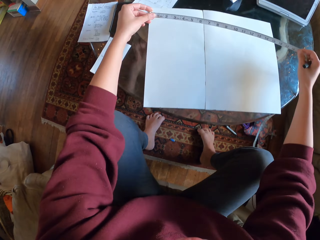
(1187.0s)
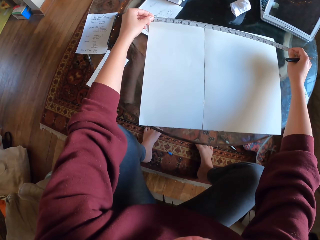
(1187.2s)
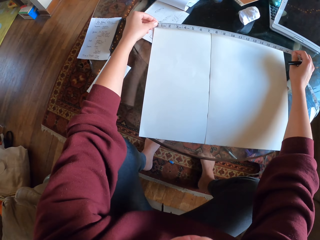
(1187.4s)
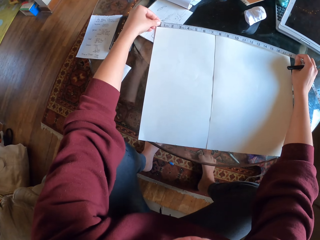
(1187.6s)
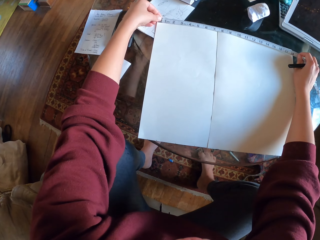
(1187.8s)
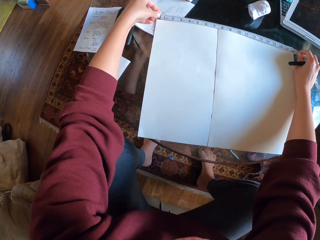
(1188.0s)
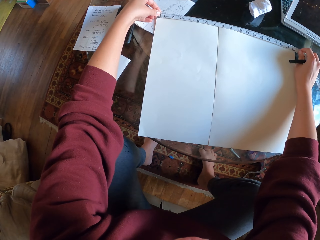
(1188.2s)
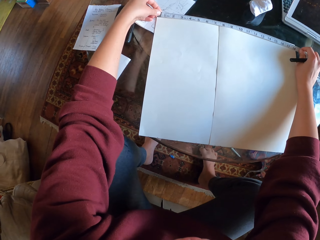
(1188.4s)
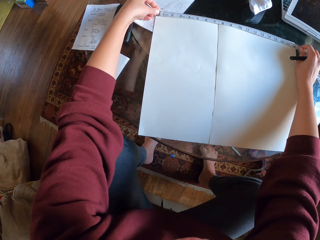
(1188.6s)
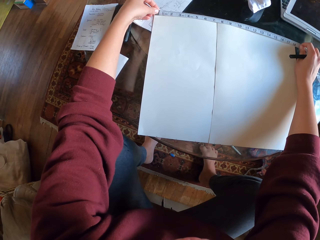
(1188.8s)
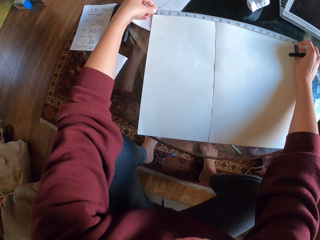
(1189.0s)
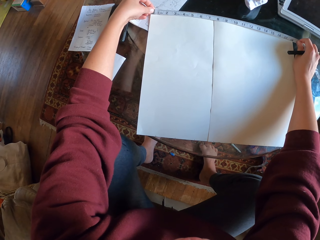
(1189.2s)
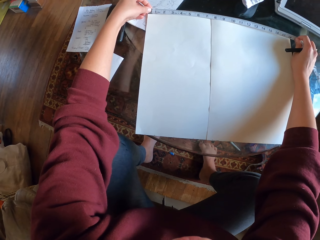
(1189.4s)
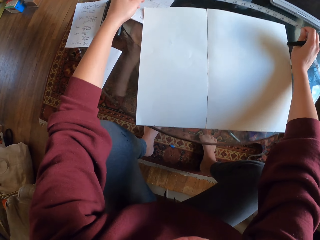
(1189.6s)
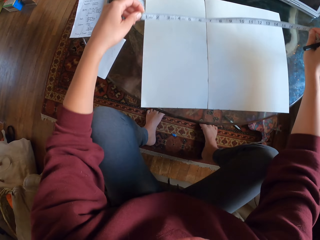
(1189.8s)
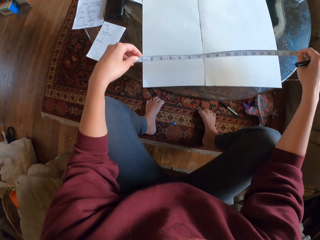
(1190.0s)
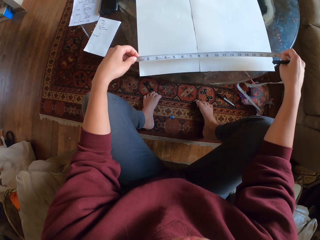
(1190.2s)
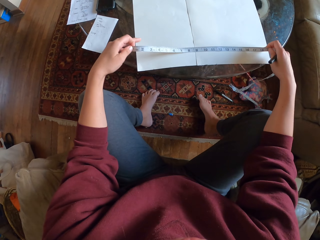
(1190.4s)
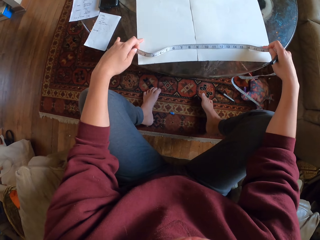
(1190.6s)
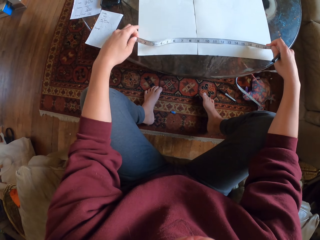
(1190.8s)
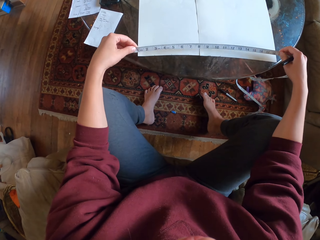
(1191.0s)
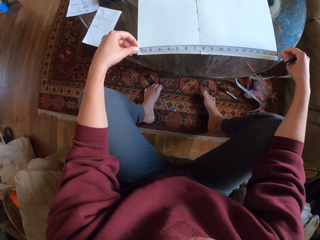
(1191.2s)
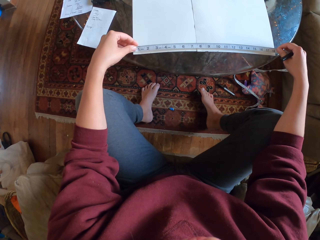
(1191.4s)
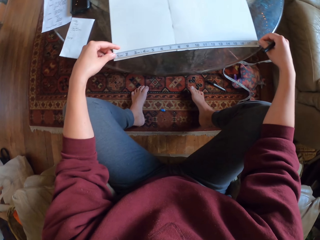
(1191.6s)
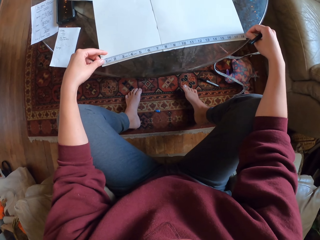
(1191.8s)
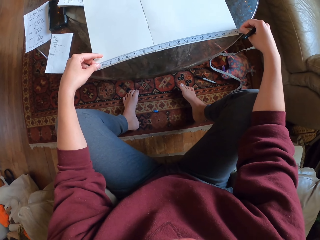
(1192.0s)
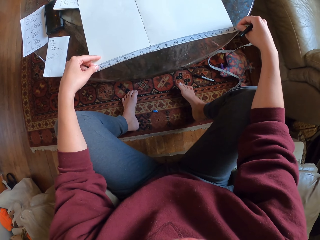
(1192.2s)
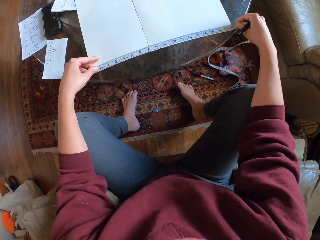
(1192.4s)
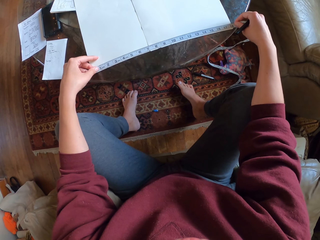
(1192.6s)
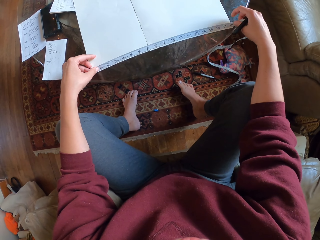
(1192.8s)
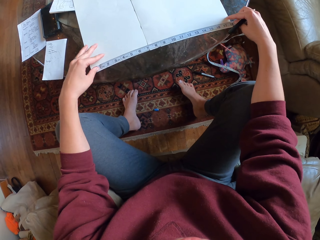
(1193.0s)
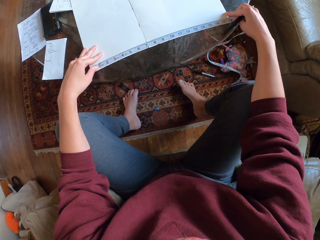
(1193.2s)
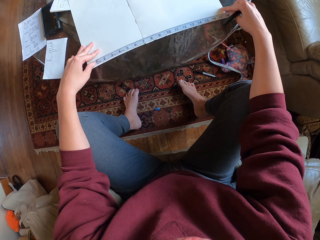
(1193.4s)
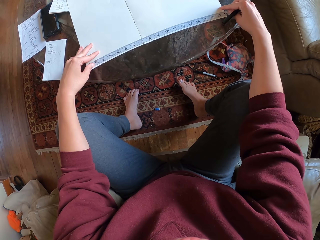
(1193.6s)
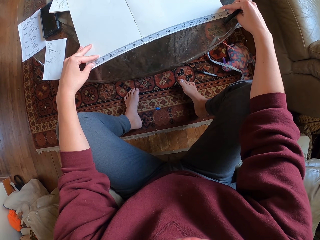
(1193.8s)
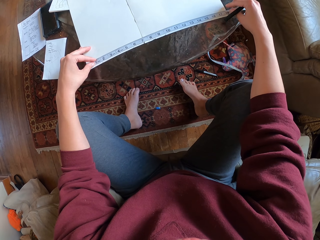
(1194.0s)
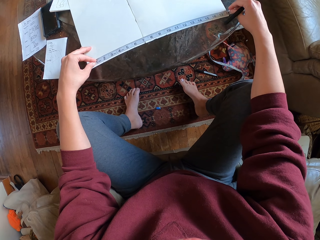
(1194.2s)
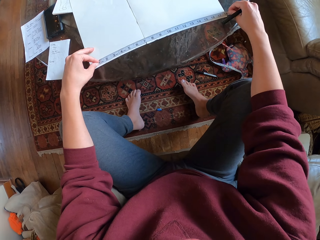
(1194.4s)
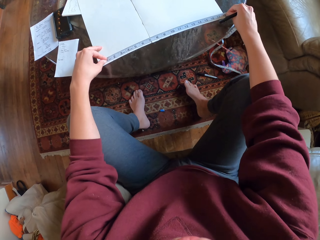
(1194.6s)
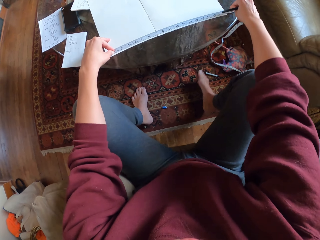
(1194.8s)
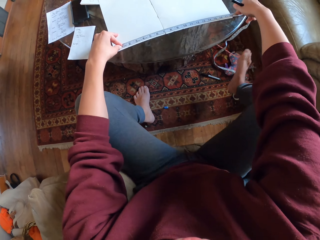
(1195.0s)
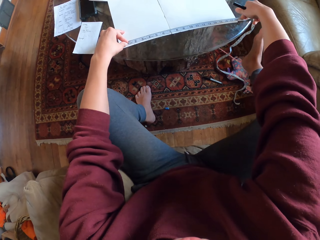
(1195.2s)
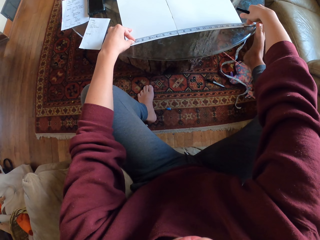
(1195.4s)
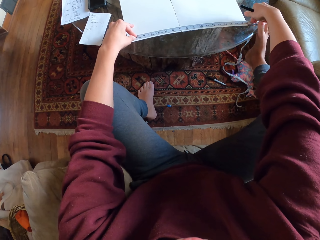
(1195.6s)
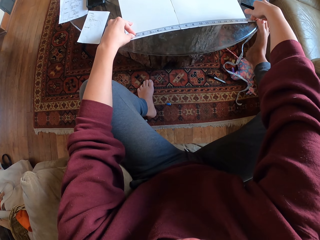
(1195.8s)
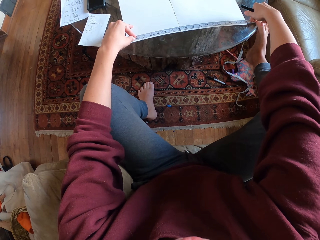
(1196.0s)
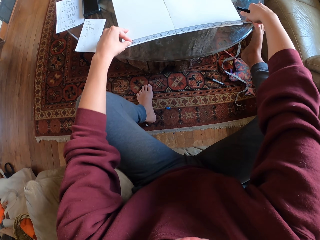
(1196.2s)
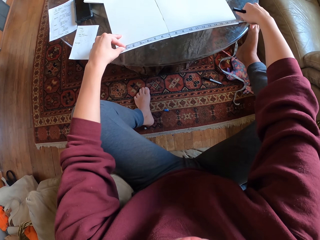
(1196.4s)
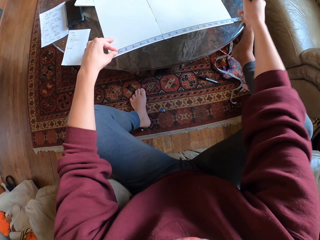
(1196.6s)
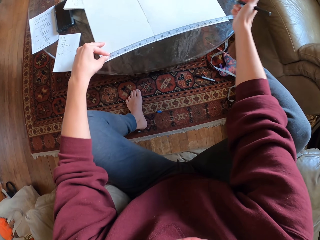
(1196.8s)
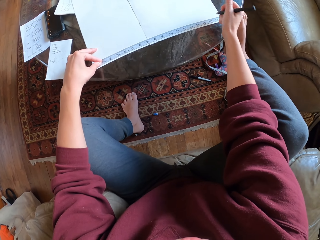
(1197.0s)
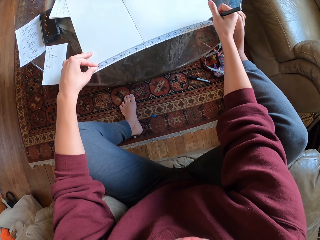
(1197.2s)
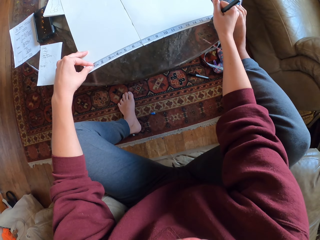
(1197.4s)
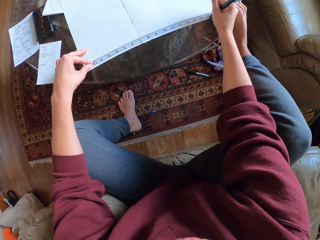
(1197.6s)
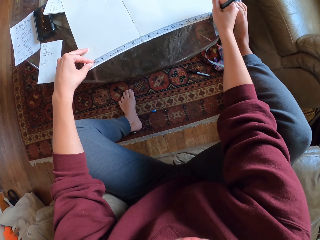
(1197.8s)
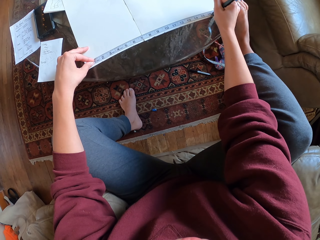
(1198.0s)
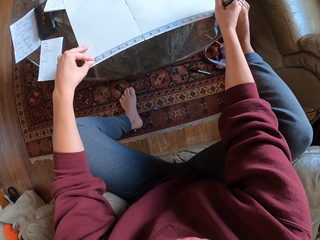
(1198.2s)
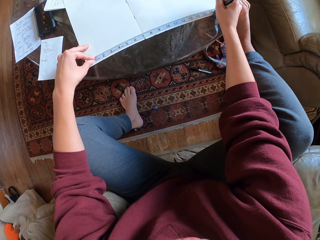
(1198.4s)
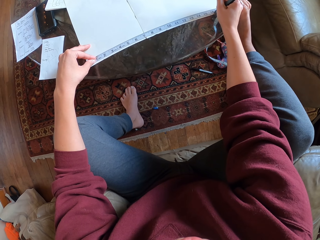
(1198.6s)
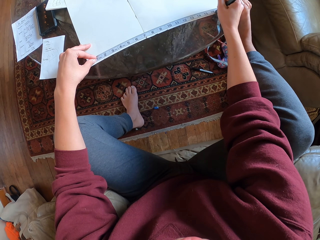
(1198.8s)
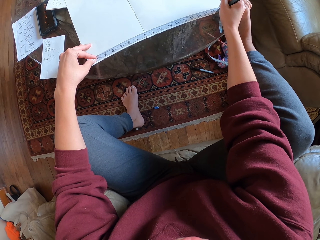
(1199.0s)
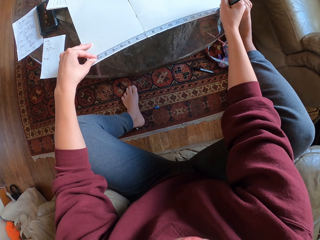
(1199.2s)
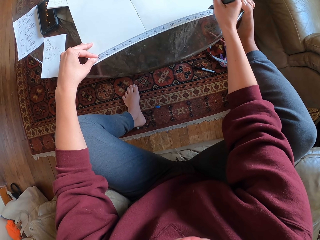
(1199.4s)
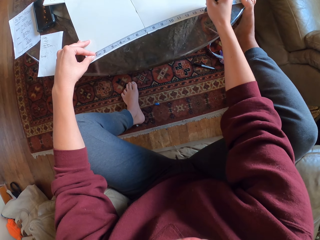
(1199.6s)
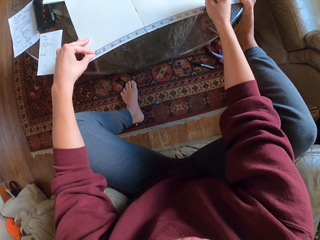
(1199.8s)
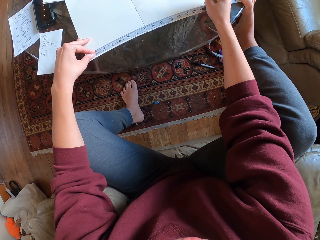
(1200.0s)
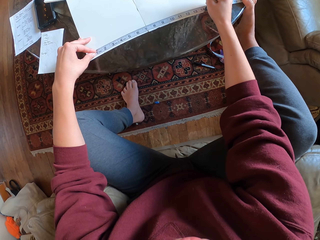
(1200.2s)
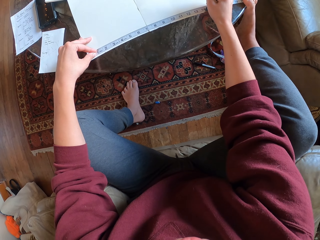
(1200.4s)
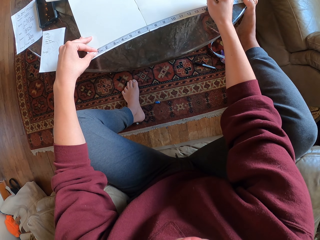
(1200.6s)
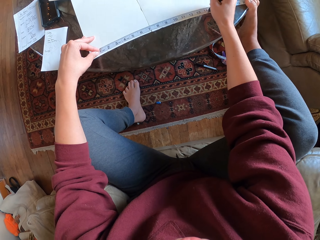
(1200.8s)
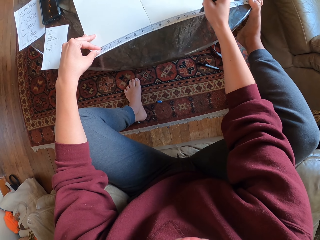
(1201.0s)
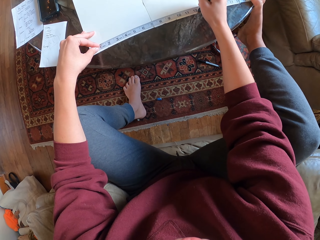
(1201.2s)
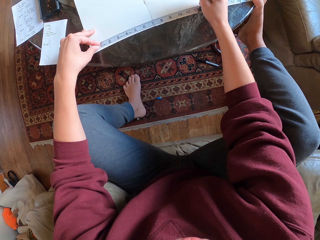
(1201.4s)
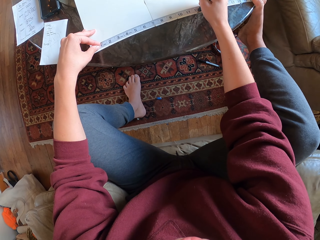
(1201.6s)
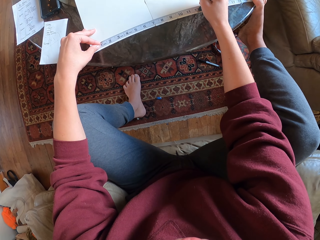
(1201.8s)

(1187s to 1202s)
The camera wearer measures the drawing paper with the measuring tape. They hold the measuring tape with their leg. They put marks on the drawing paper.

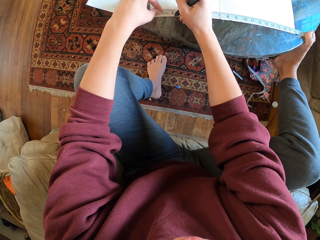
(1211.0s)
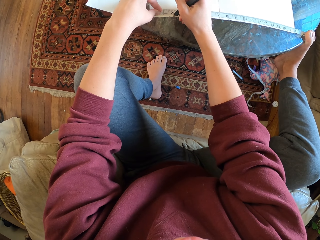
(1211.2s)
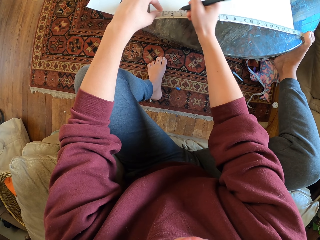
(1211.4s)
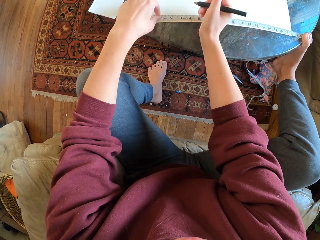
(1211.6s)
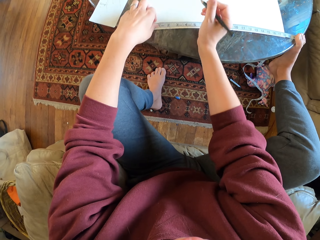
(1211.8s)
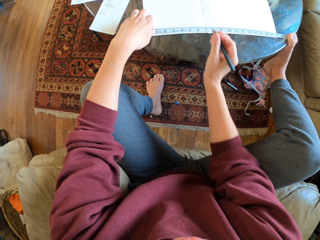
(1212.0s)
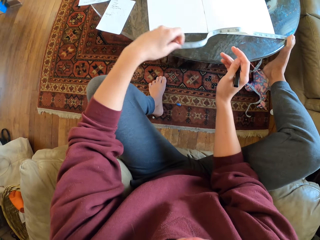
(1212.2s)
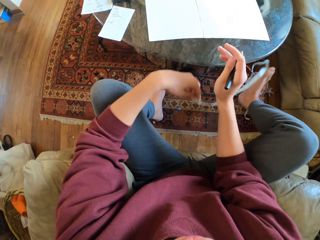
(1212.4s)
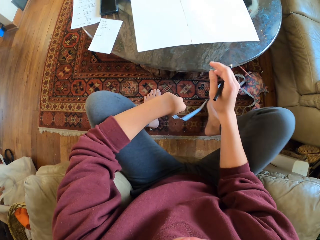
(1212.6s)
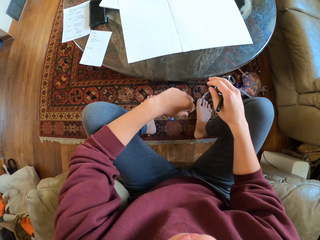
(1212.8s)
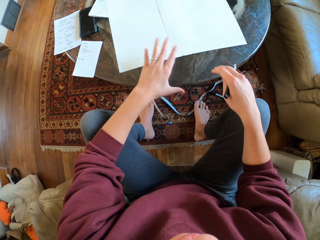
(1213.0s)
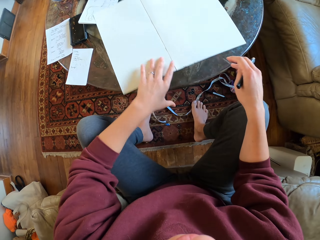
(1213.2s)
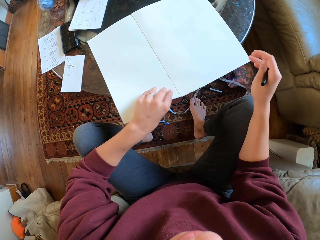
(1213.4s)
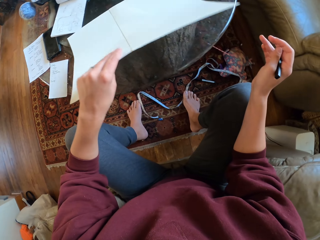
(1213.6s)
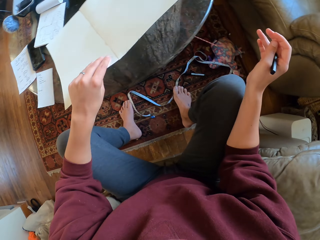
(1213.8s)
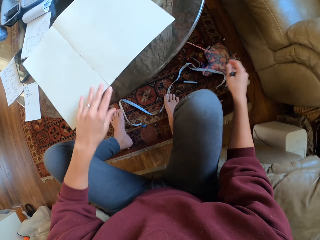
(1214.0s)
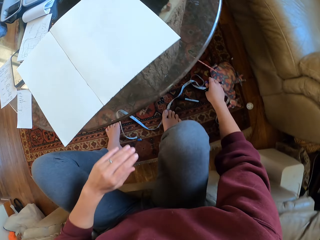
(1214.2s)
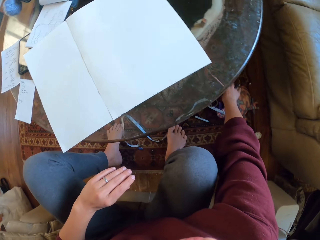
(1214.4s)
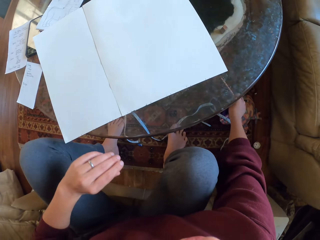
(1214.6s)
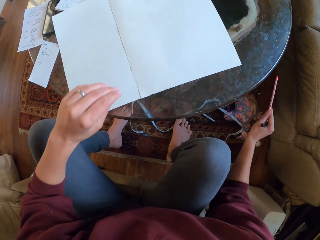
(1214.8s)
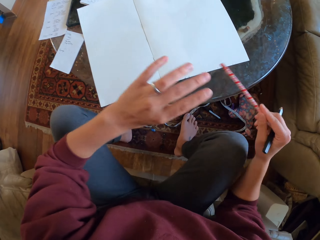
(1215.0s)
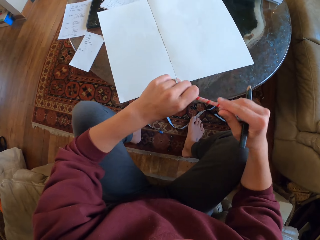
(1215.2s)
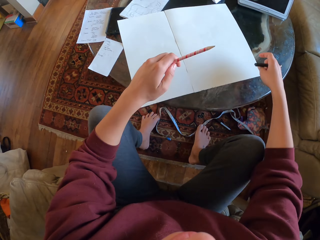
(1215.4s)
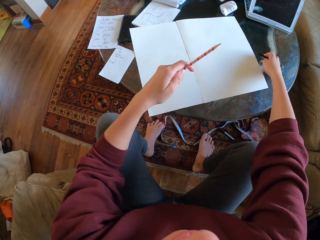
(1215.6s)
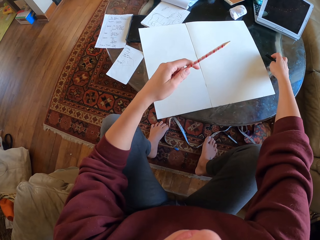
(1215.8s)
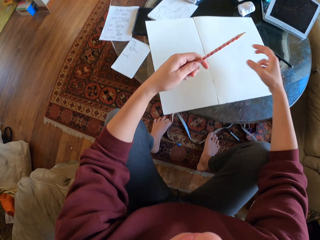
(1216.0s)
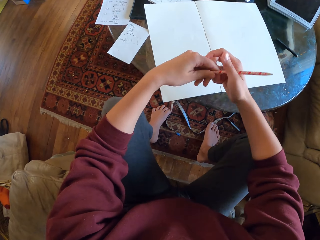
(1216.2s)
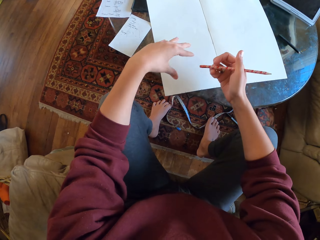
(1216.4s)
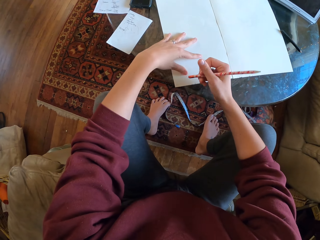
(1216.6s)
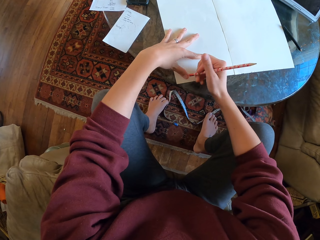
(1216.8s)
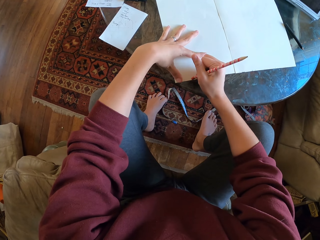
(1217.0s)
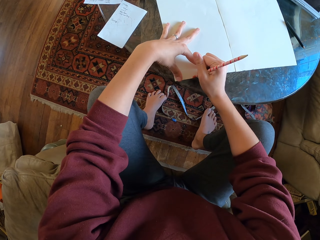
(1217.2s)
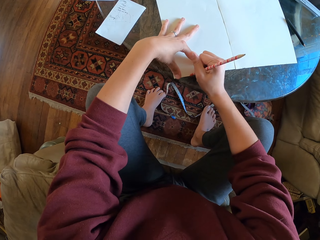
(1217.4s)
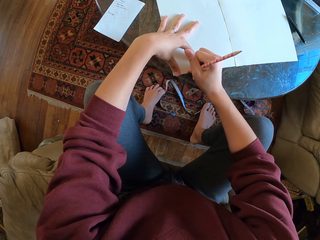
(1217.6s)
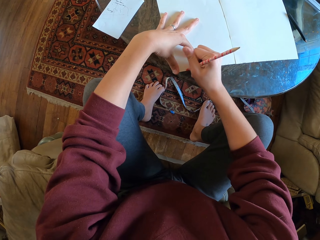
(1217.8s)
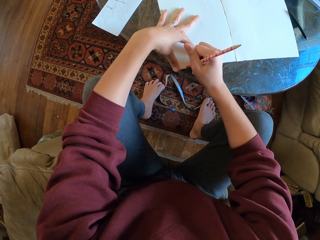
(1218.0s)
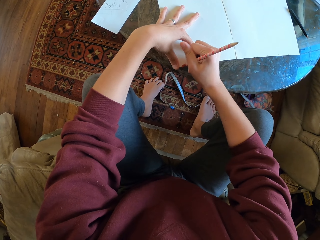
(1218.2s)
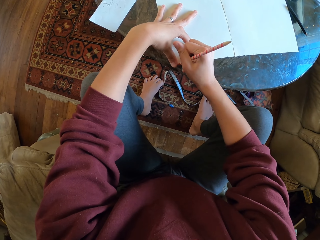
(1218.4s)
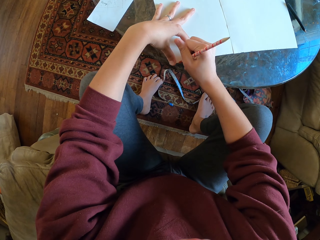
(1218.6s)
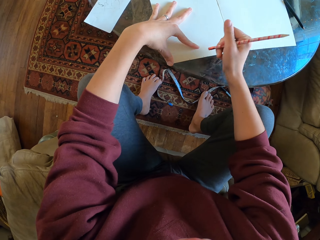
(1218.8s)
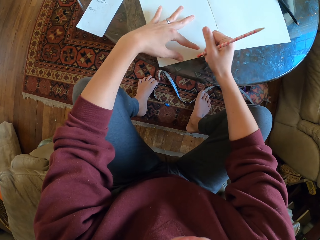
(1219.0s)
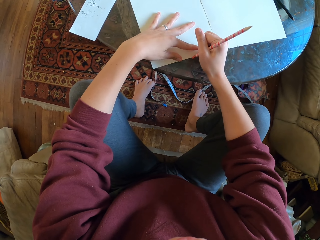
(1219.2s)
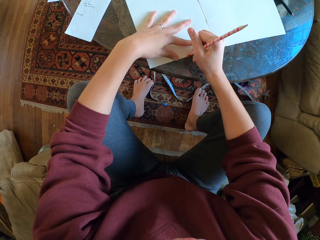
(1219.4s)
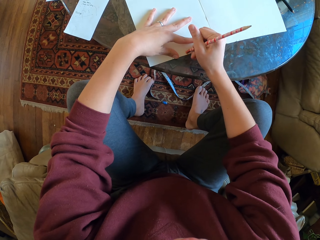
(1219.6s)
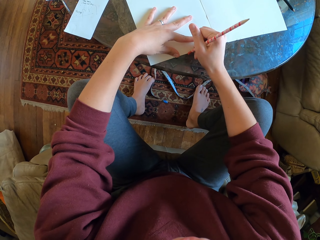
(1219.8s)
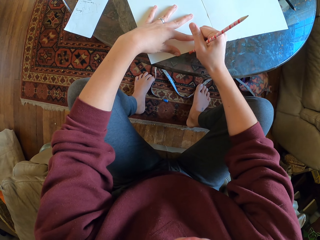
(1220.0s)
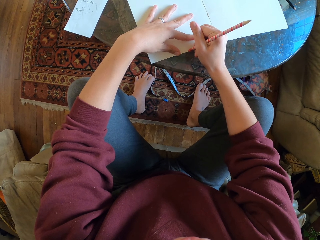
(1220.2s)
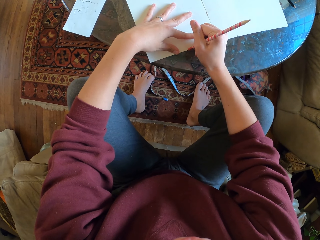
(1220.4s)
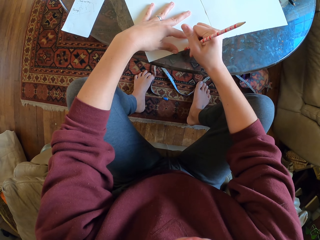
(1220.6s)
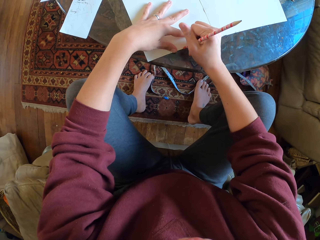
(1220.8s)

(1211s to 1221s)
The camera wearer drops the tape measure on the carpet. They remove the measuring tape from the table. They lift the drawing paper. They pick the pencil from the carpet. They take the pencil to the left hand. They put the drawing pencil aside. They erase the marks on the drawing paper.
